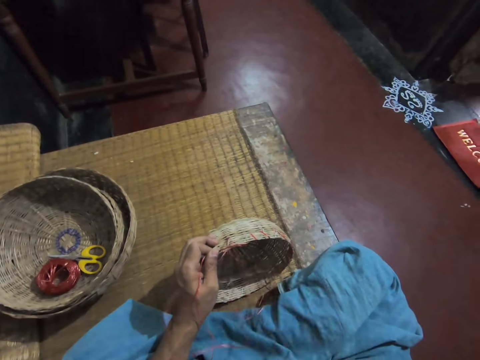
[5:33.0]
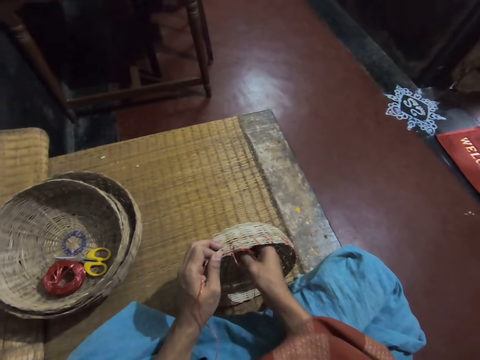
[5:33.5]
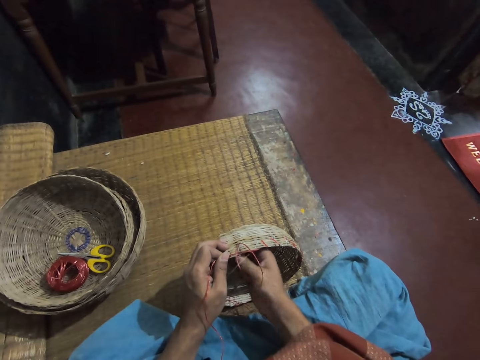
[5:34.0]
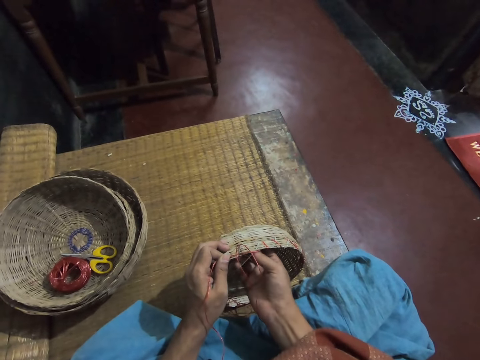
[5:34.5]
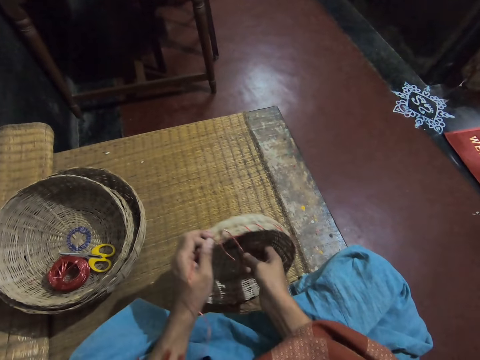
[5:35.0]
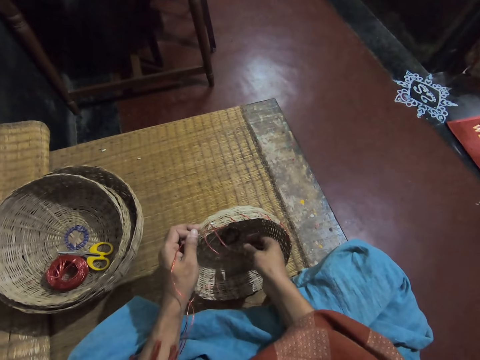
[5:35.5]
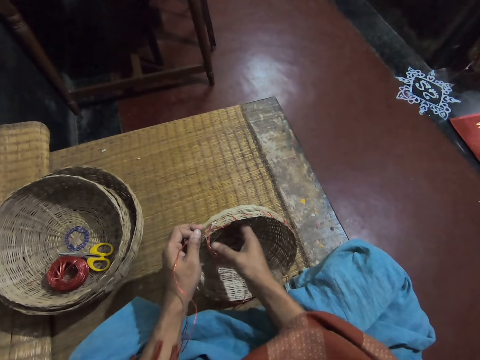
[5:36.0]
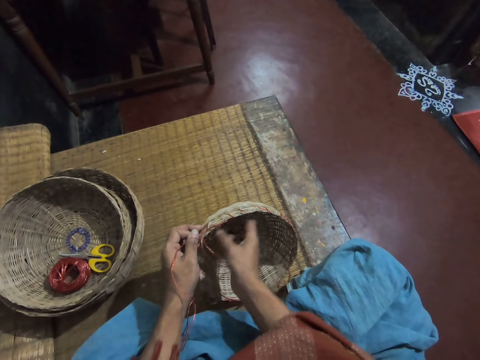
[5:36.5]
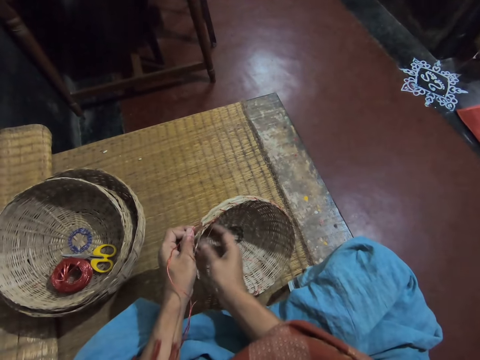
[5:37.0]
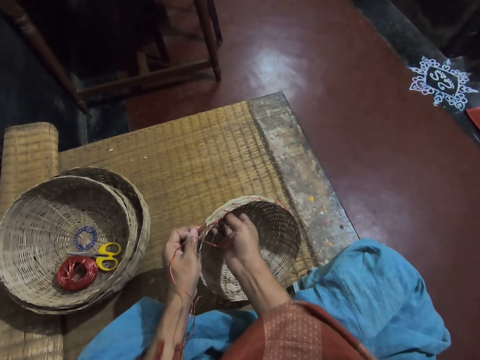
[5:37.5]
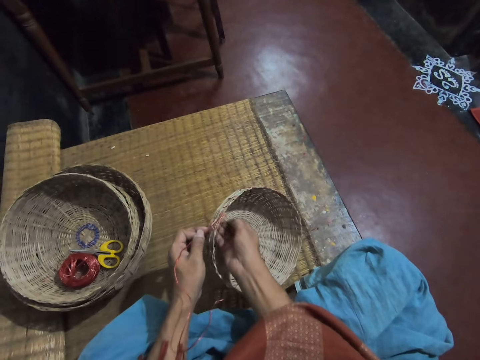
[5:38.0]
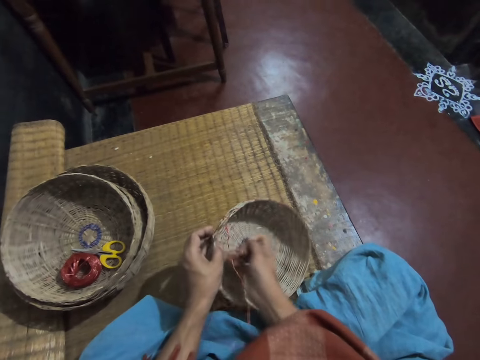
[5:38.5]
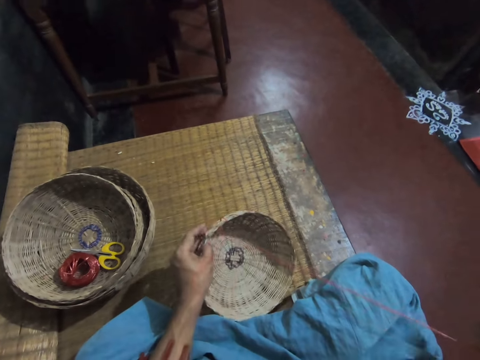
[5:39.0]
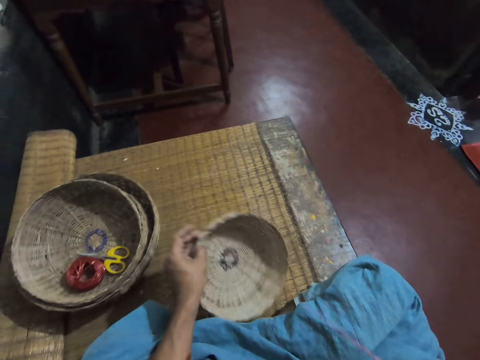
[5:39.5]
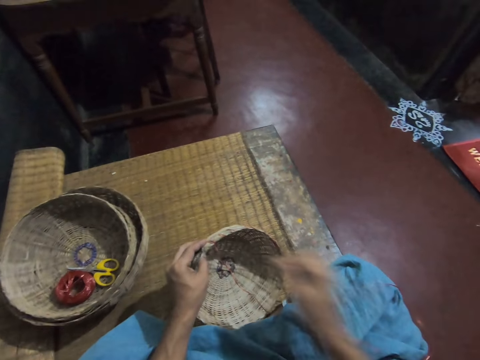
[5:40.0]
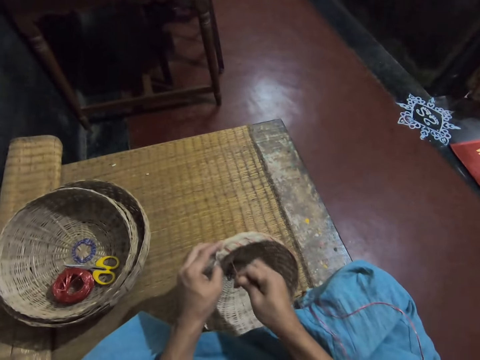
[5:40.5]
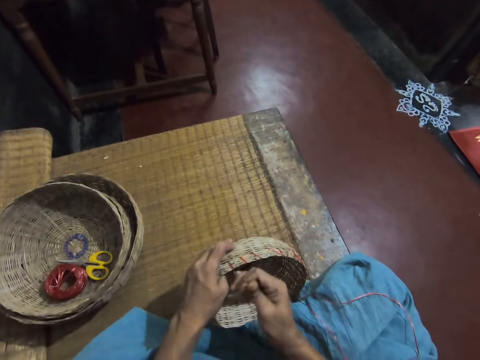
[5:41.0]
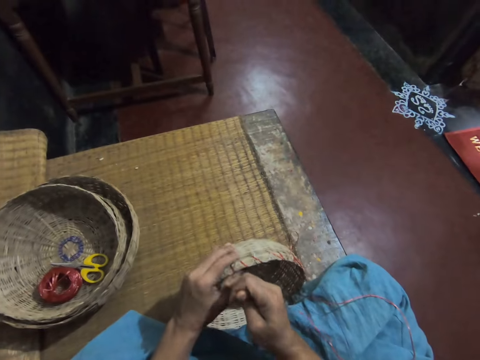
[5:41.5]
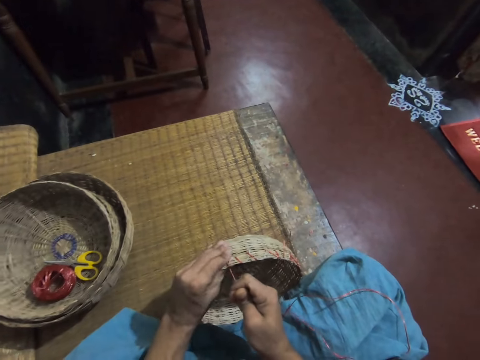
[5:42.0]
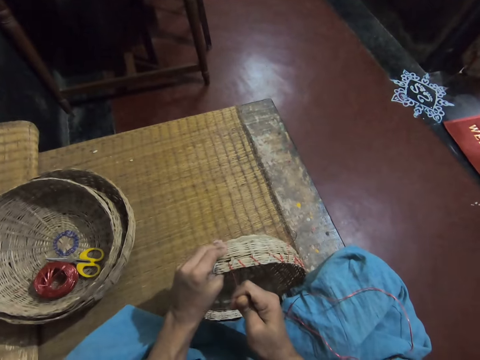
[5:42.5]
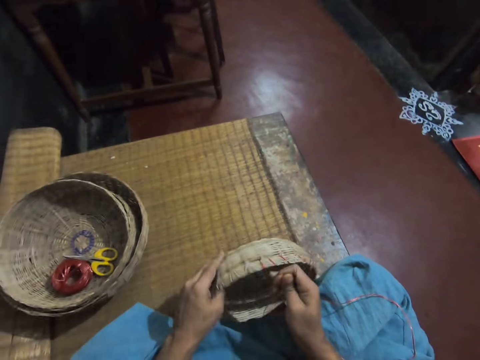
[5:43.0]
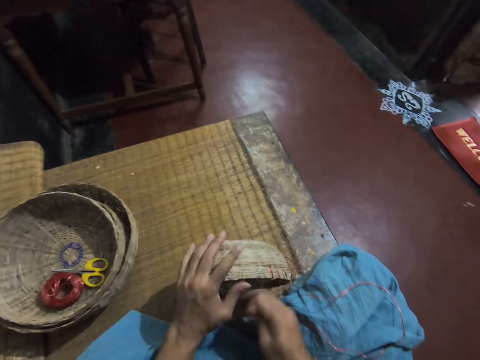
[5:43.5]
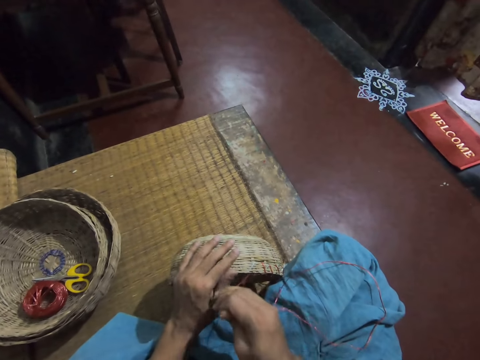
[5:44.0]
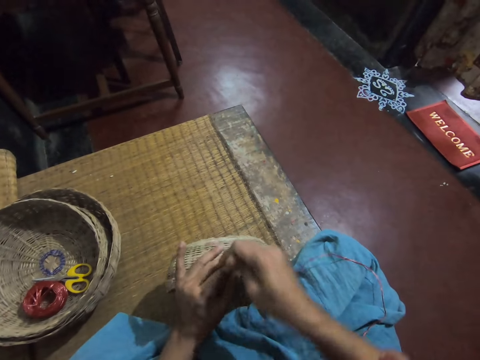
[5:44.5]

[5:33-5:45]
The camera wearer adjusts the straw.

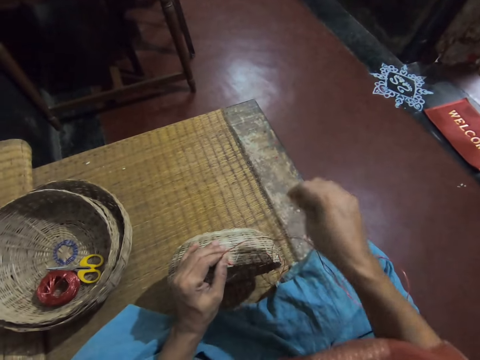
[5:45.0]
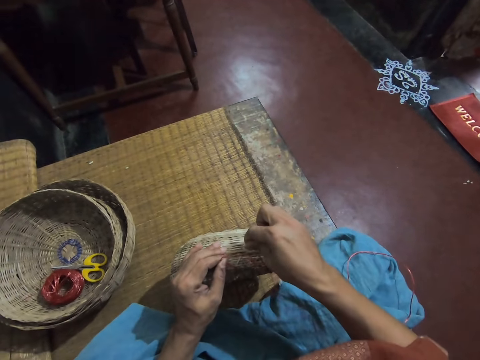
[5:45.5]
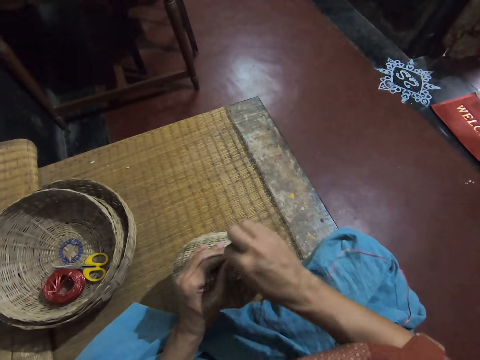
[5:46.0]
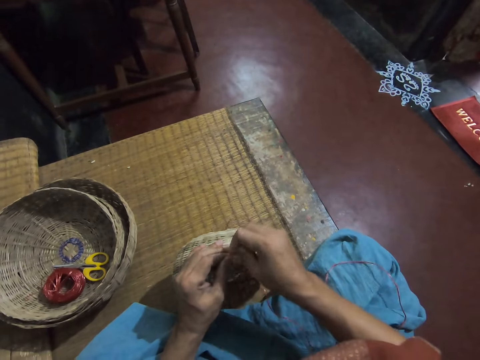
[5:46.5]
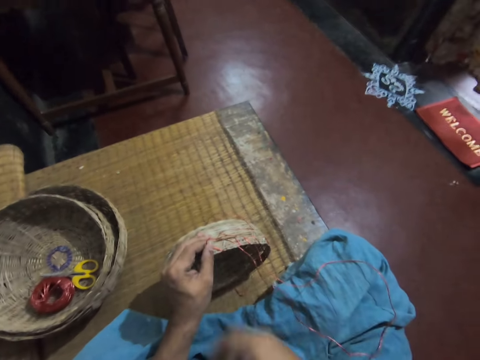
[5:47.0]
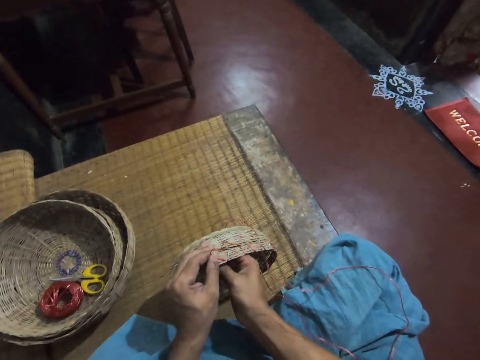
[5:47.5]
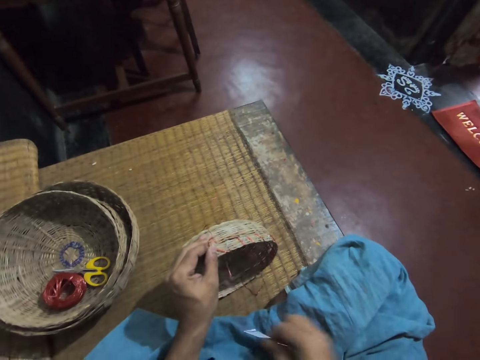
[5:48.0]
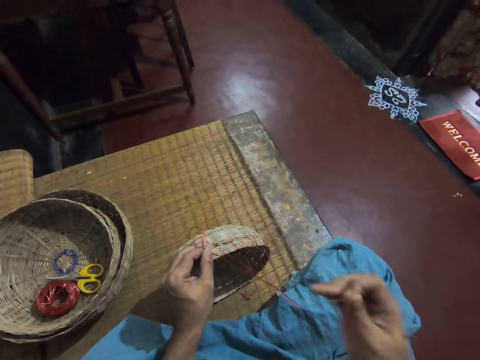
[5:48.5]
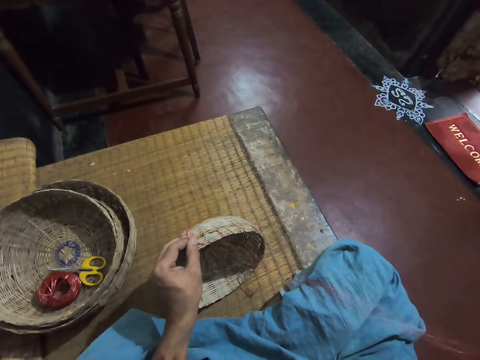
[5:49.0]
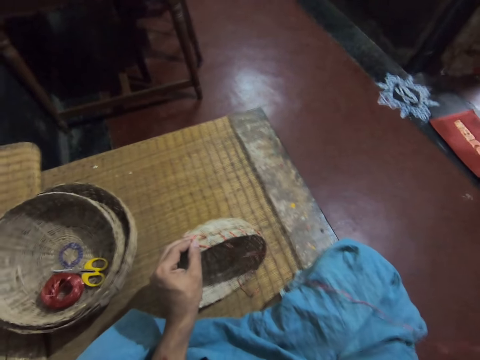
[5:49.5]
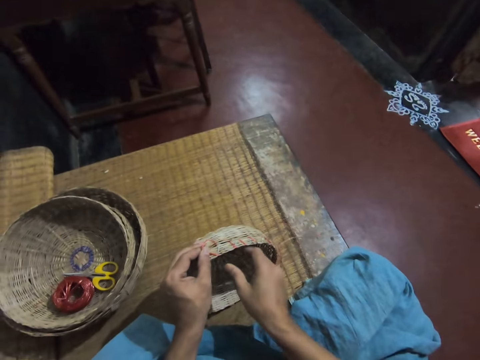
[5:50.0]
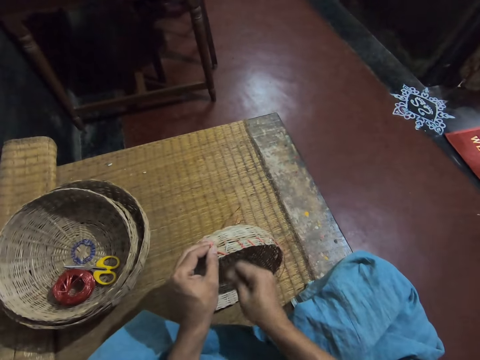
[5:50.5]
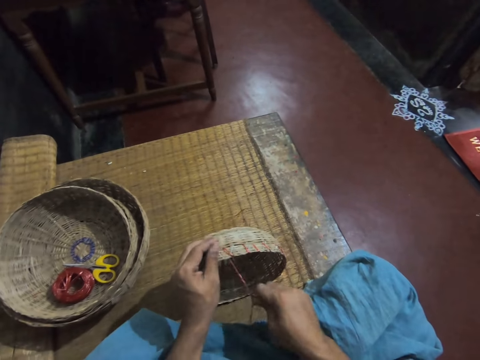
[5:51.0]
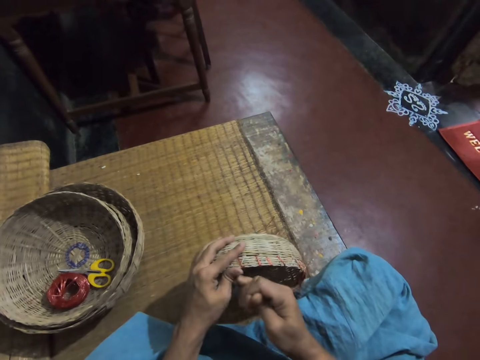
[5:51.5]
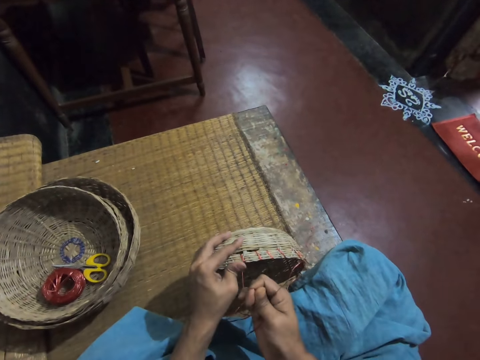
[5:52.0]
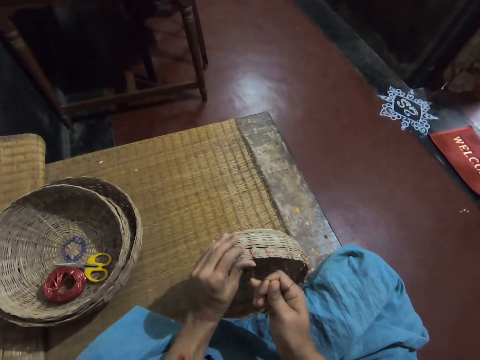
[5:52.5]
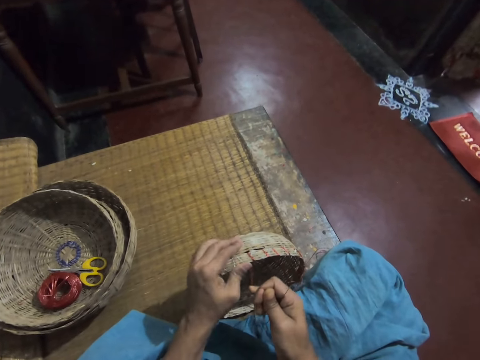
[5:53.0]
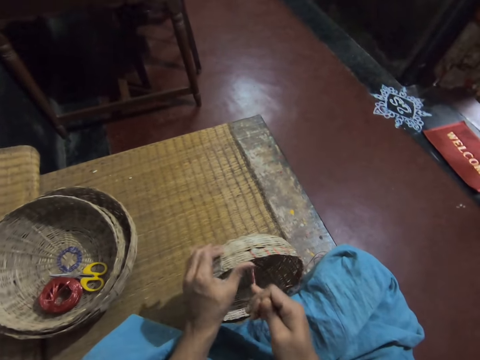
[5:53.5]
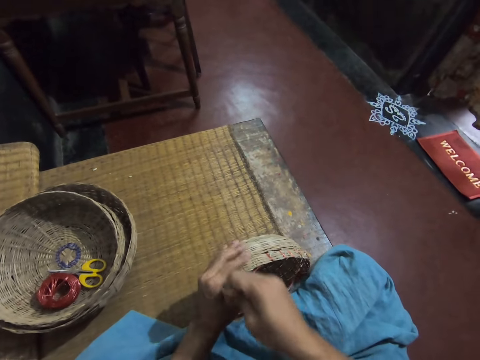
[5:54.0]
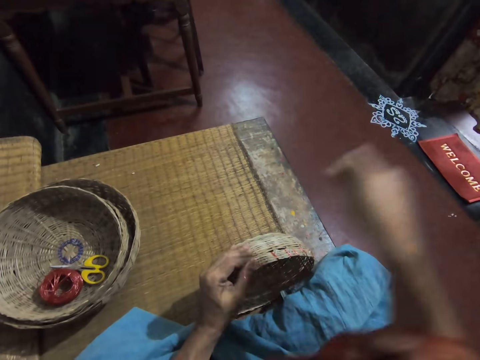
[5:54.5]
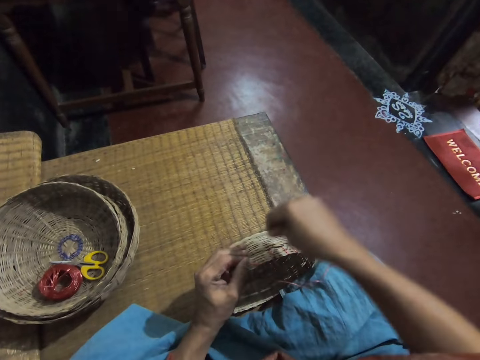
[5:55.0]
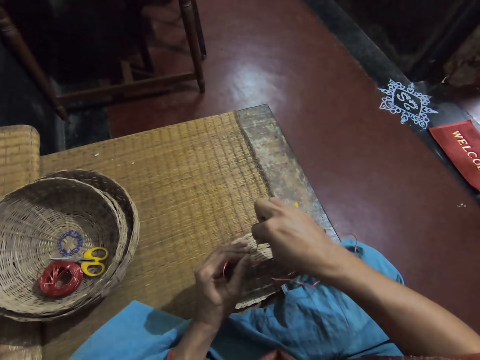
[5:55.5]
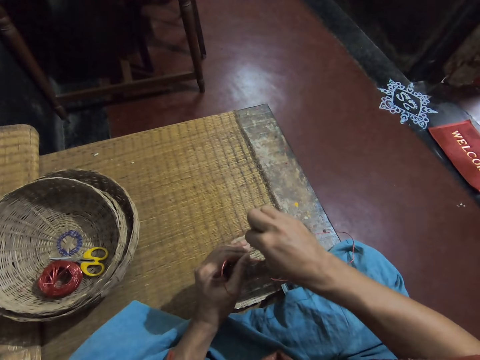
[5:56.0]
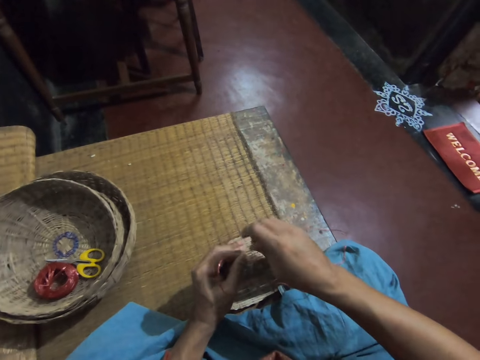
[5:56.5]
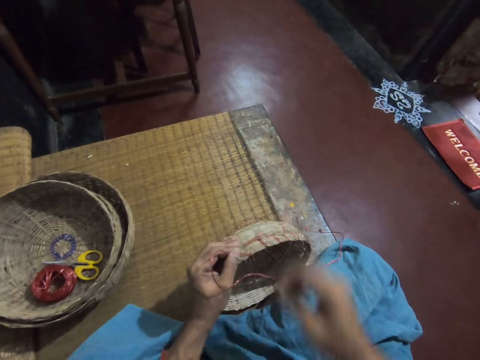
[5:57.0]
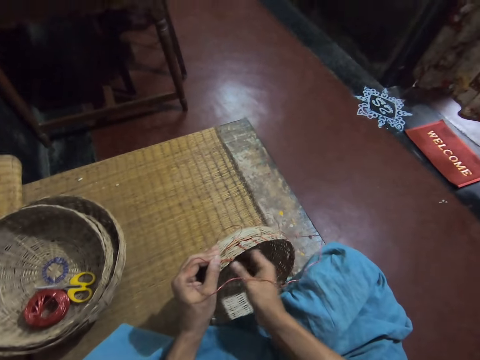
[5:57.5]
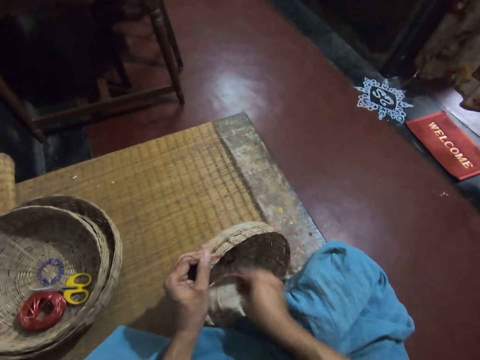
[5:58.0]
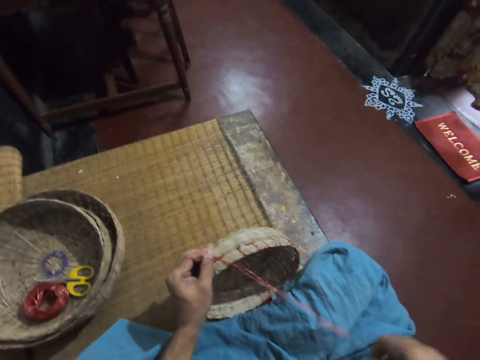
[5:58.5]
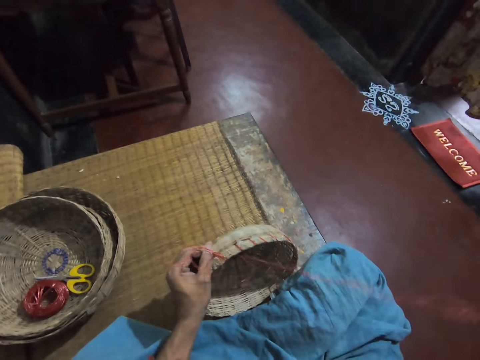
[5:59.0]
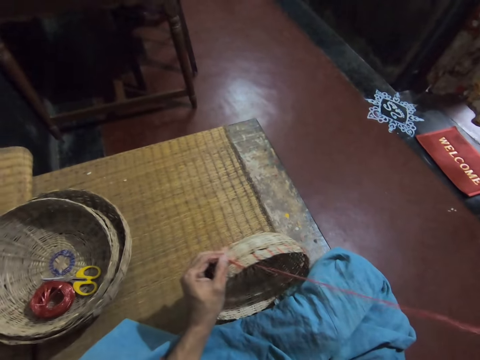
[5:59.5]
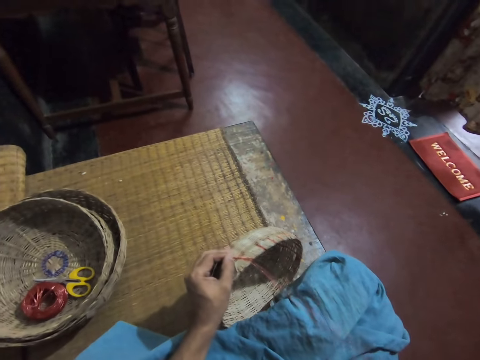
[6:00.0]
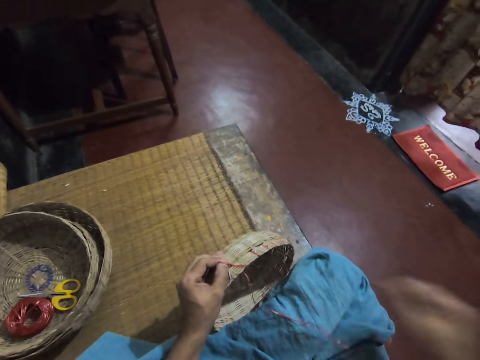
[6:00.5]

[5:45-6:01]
The camera wearer passes the needle with straw through the basket. She pulls the needle with straw with her right hand. She adjusts the straw. She passes the needle with straw through the basket. She pulls the needle with straw with her right hand.
